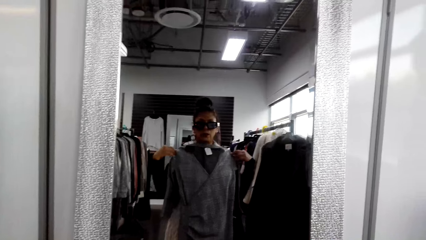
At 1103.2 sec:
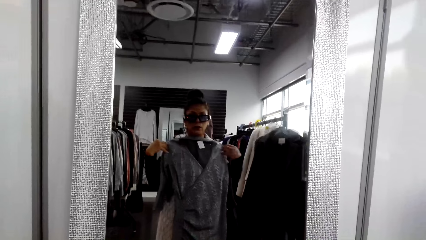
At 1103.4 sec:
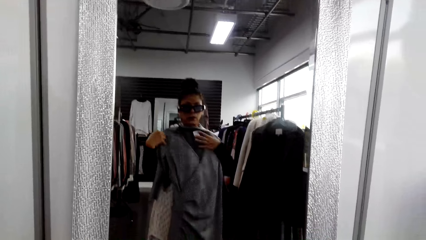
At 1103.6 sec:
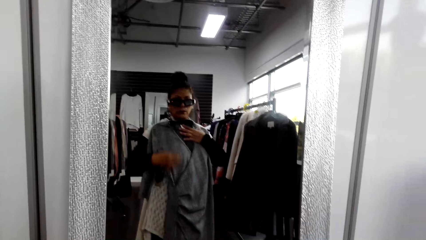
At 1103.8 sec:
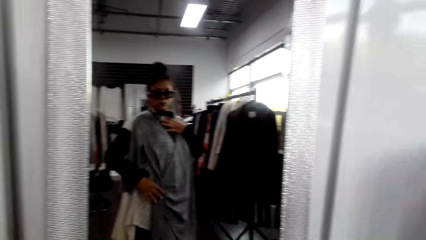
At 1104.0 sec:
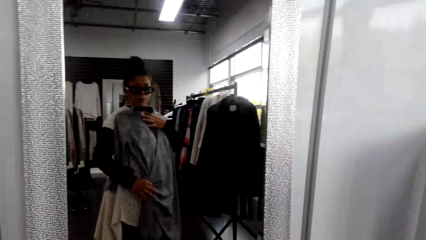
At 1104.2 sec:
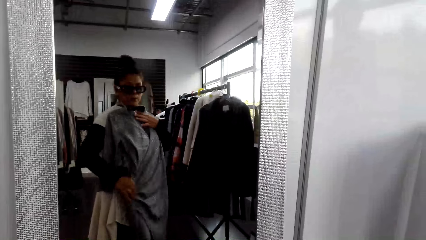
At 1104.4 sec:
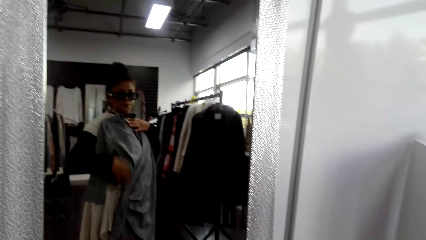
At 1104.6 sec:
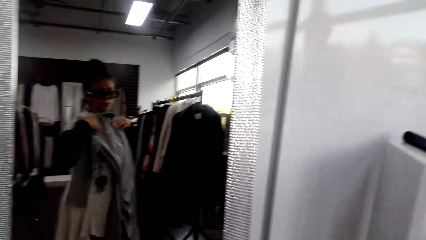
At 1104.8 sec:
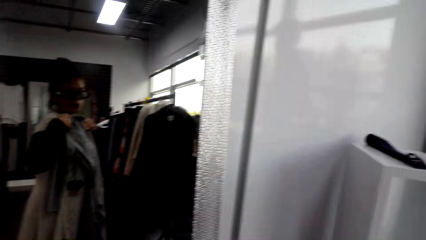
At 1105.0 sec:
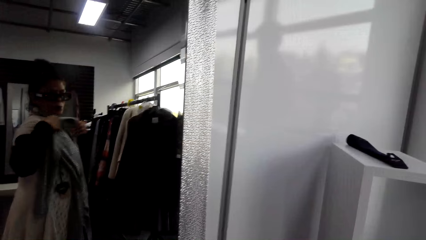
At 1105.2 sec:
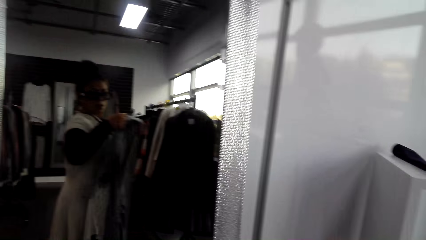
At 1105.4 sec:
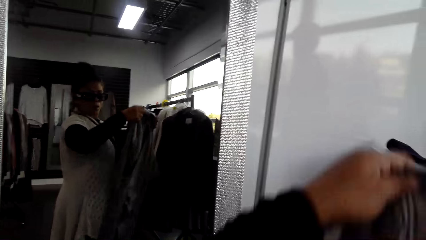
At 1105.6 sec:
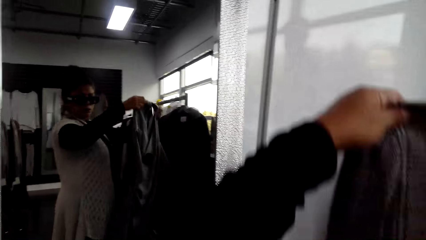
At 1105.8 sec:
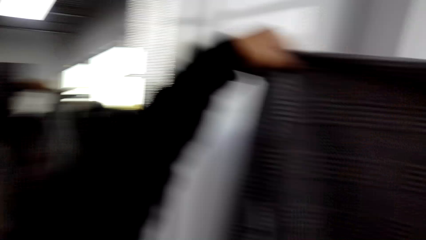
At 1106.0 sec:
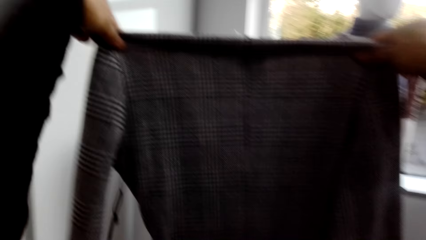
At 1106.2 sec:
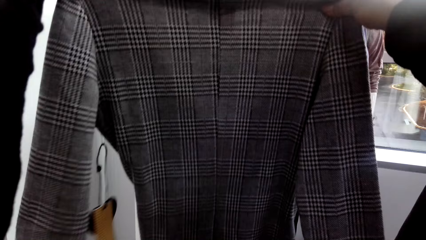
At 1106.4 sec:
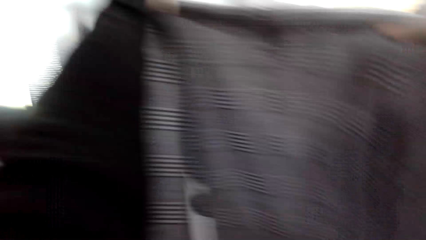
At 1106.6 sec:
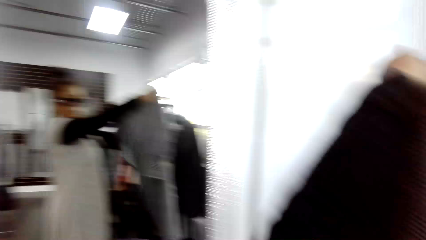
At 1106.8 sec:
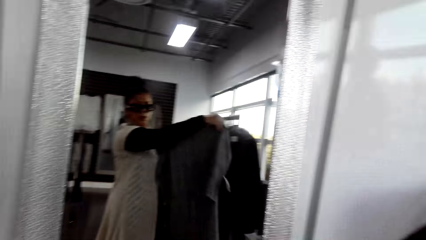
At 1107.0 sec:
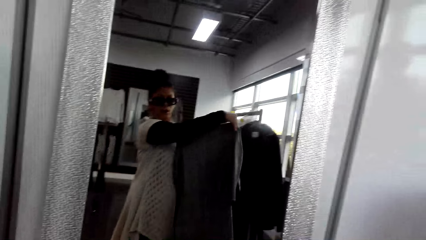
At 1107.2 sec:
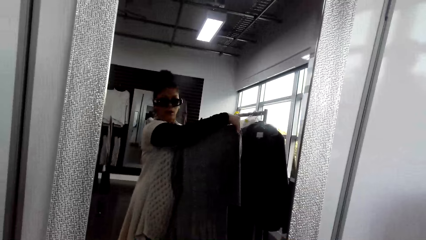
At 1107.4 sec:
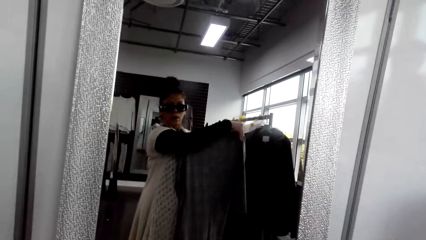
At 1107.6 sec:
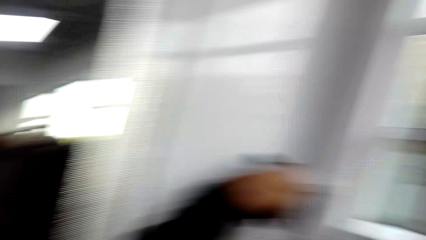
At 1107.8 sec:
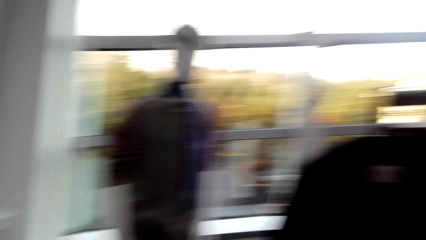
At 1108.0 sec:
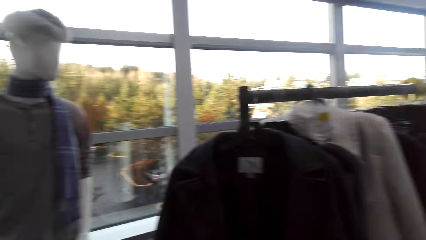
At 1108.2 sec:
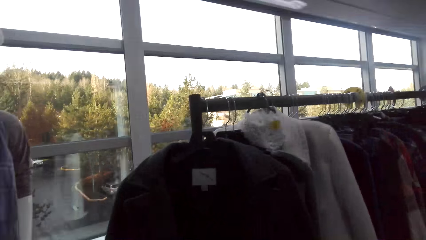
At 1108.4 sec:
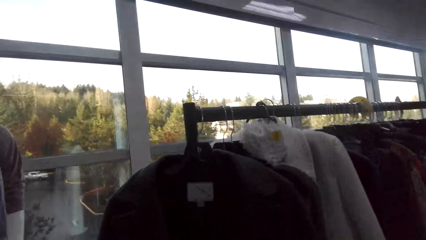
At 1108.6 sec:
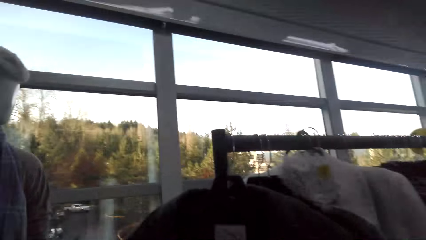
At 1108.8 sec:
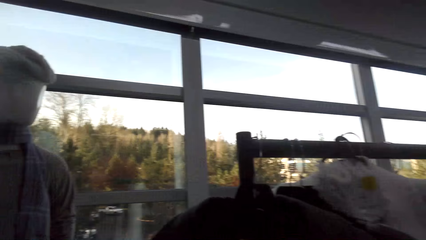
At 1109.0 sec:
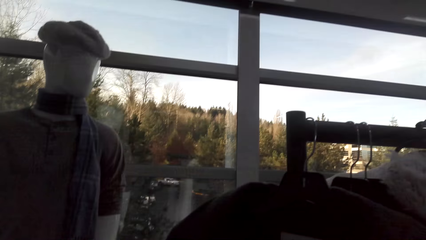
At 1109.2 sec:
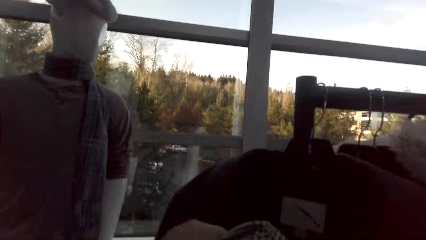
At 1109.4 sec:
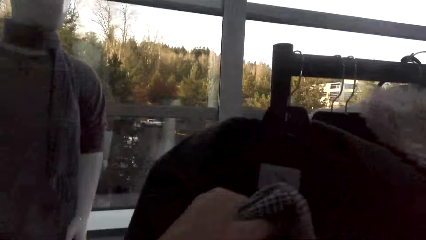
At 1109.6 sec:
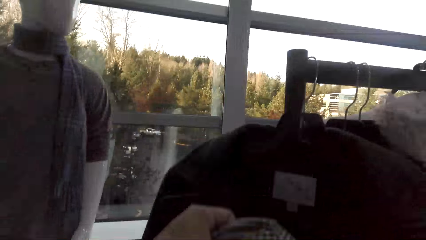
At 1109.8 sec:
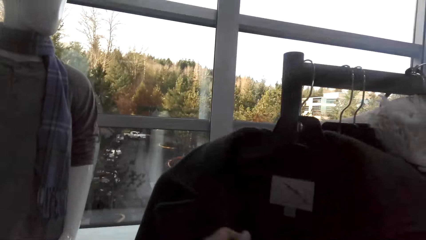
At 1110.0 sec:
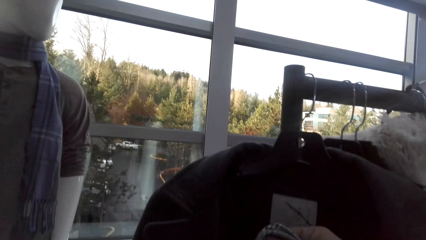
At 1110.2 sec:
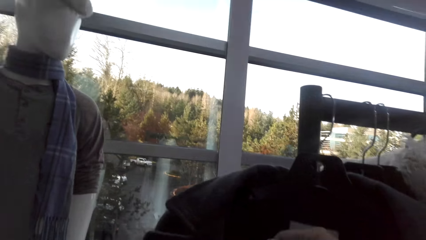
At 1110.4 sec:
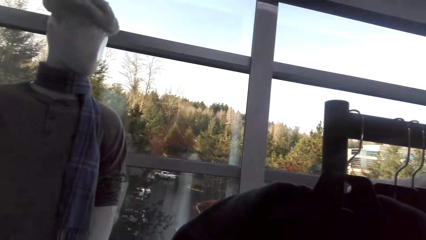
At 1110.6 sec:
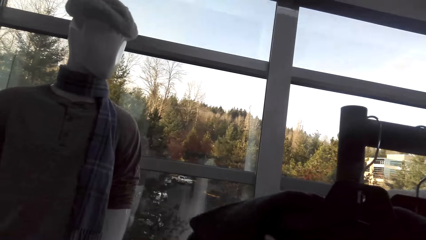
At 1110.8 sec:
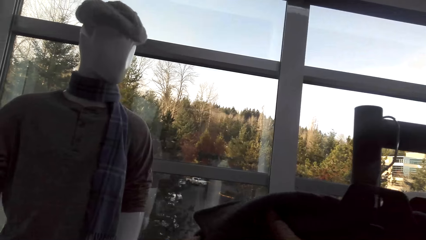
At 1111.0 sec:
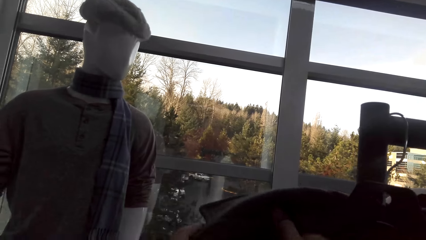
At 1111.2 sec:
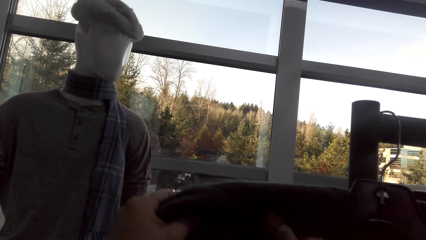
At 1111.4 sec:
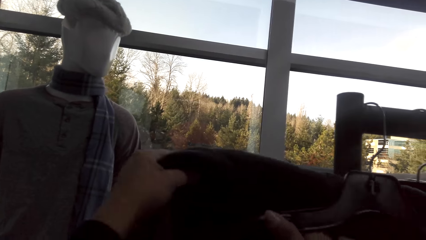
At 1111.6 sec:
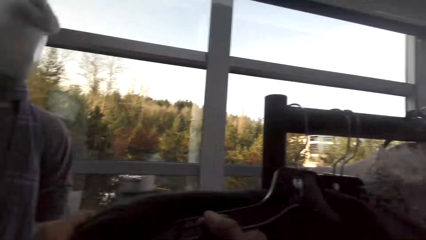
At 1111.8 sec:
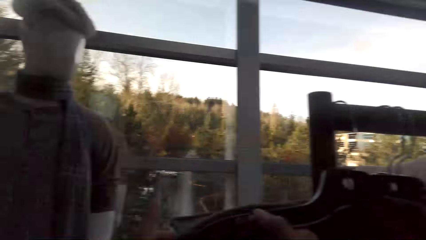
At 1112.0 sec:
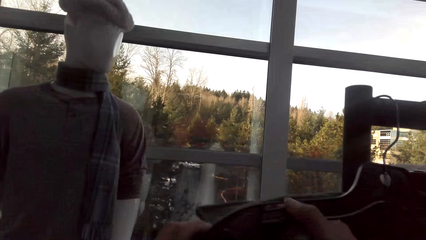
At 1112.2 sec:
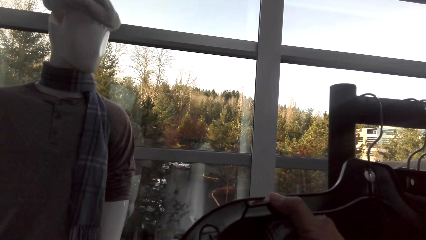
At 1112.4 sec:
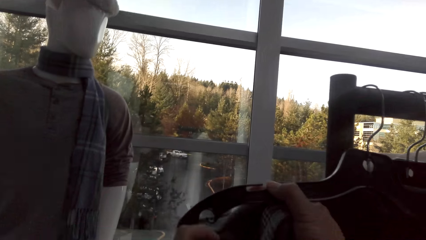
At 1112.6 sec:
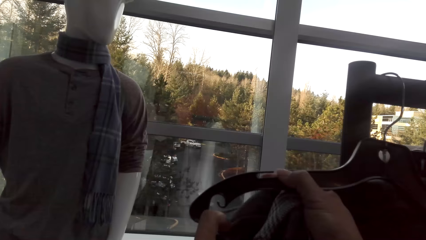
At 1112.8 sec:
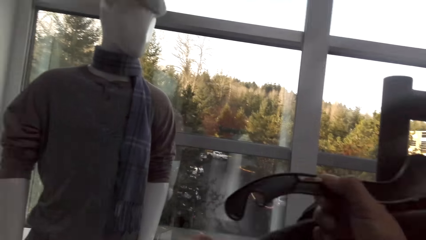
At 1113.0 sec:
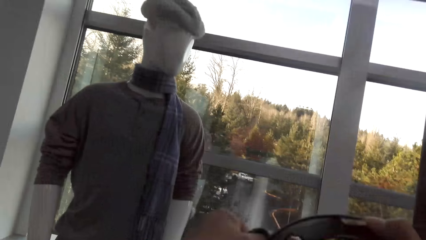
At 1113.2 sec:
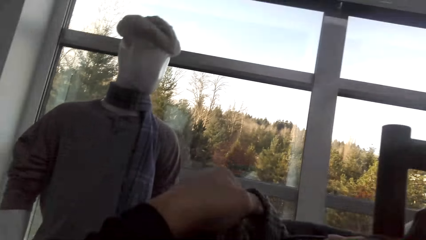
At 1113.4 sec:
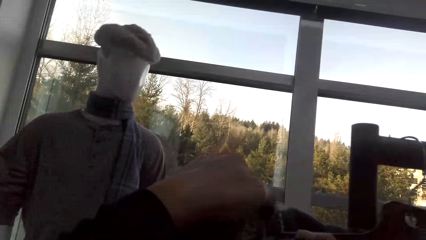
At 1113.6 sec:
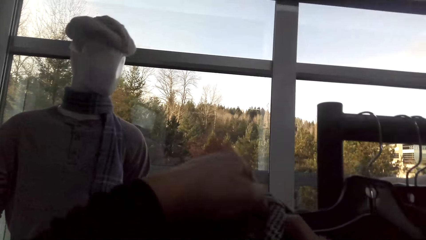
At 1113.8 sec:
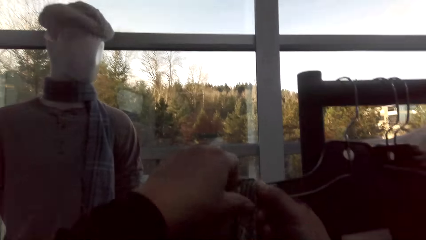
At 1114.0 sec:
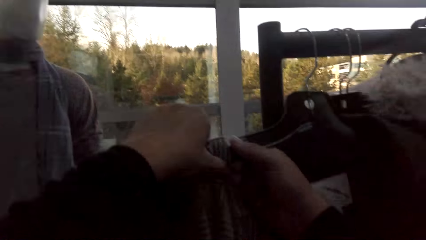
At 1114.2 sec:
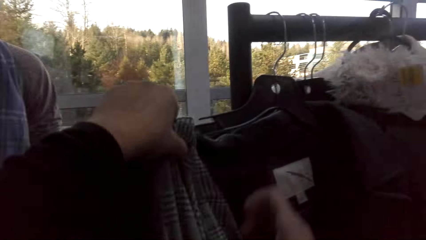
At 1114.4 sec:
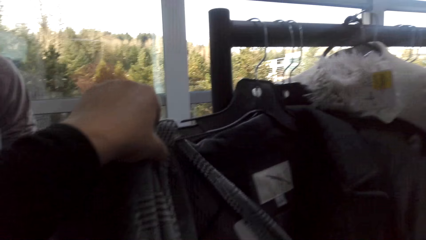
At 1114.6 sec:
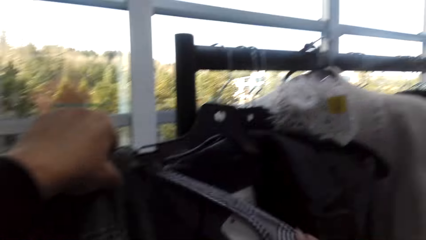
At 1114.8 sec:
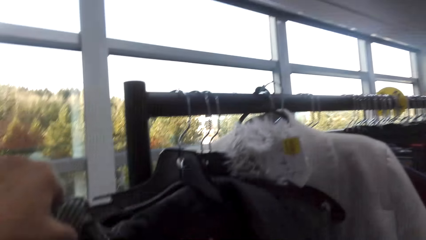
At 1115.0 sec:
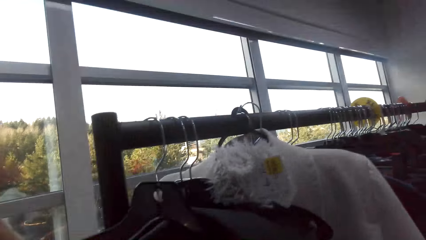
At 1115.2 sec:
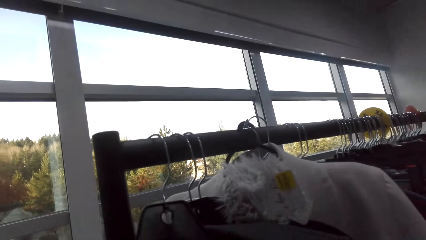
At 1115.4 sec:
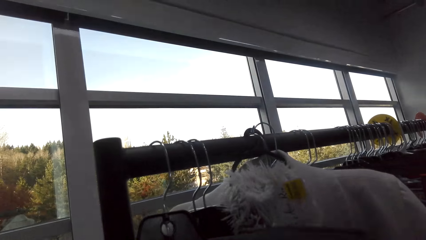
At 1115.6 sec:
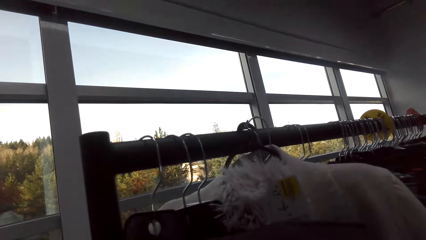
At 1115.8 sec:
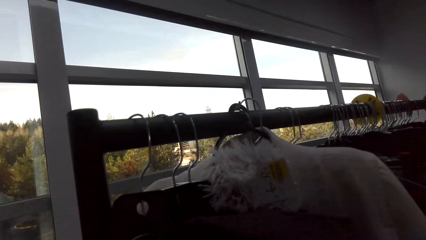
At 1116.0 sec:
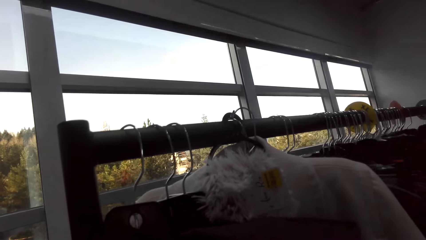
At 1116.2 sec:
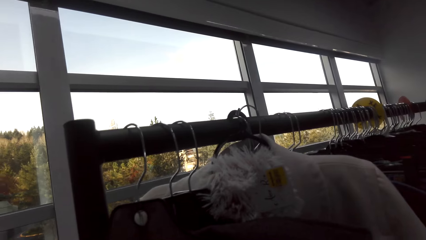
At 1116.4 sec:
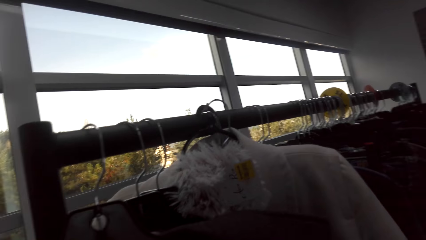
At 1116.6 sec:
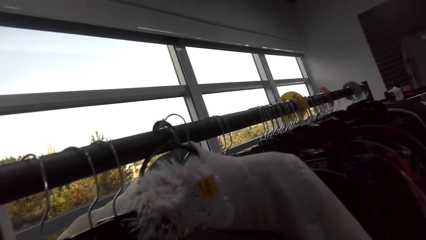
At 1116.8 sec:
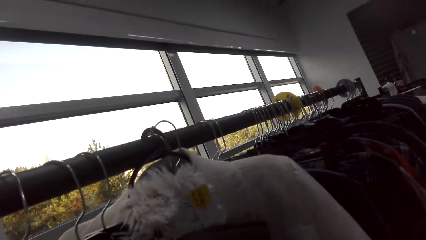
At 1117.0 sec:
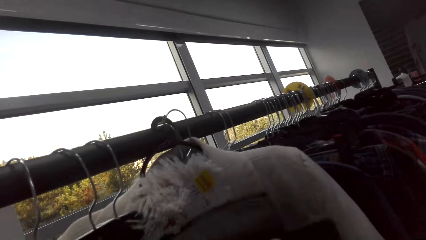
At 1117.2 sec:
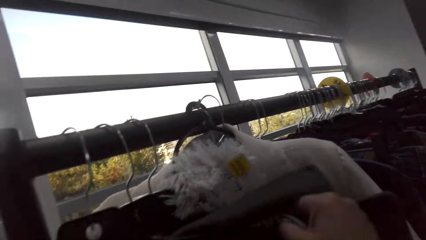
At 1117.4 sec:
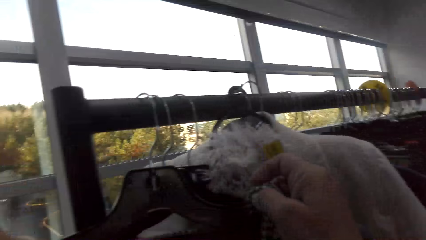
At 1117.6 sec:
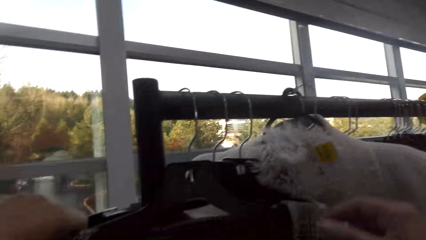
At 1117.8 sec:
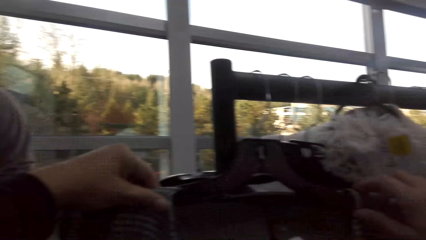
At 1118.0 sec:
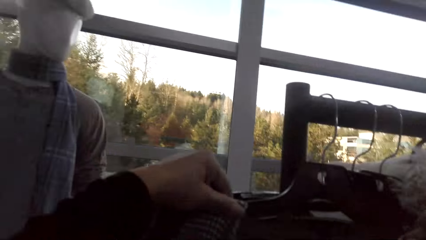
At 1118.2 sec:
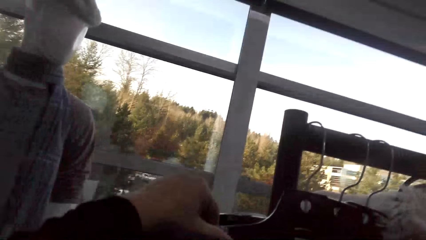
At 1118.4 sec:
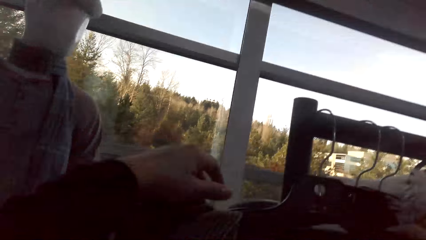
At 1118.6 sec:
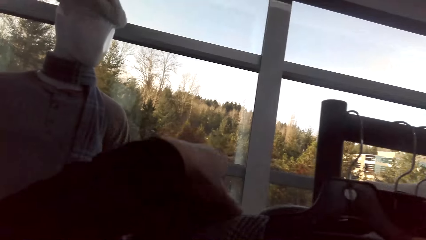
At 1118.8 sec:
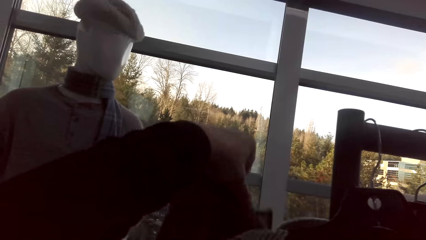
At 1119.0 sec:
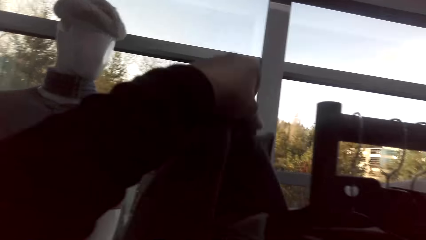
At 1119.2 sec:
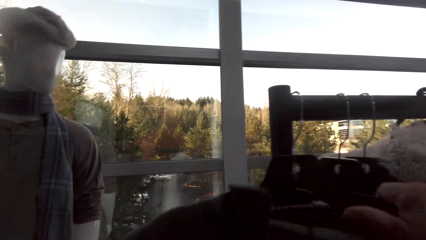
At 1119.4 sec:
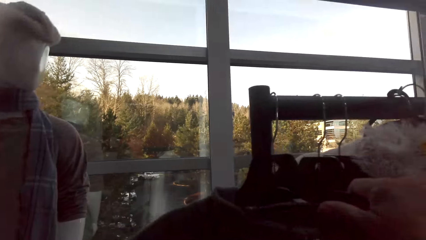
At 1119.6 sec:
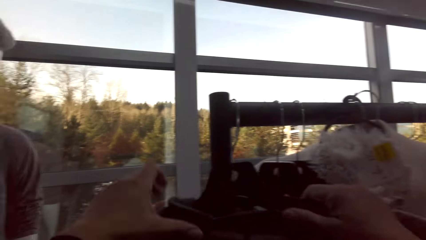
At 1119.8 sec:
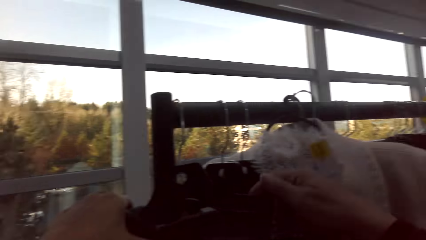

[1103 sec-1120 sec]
The camera wearer adjusts the dress. They hang the dress on a hanger.
